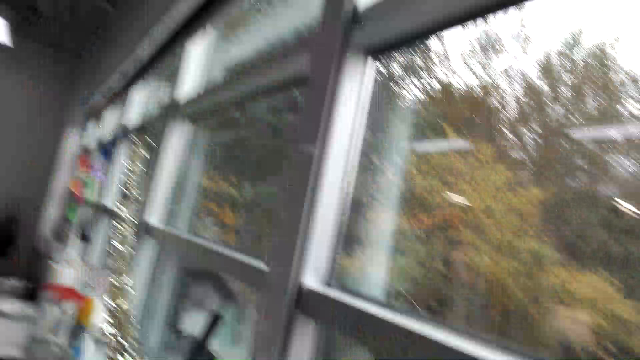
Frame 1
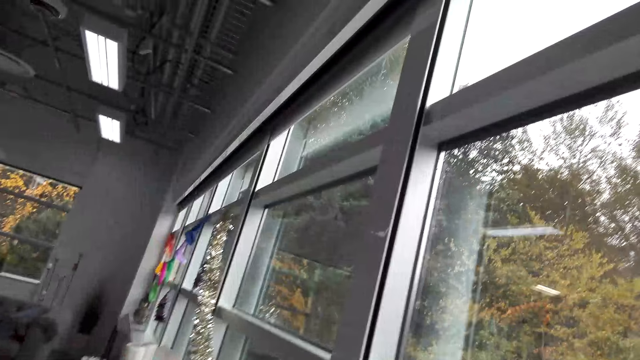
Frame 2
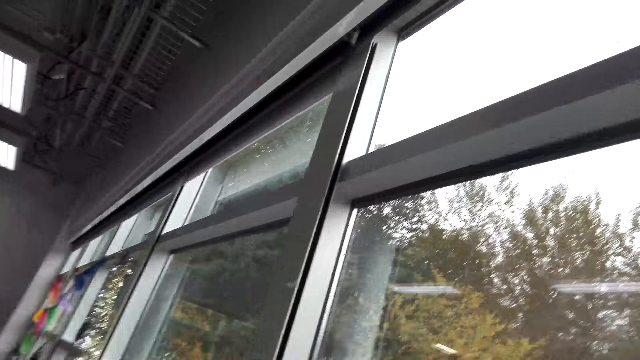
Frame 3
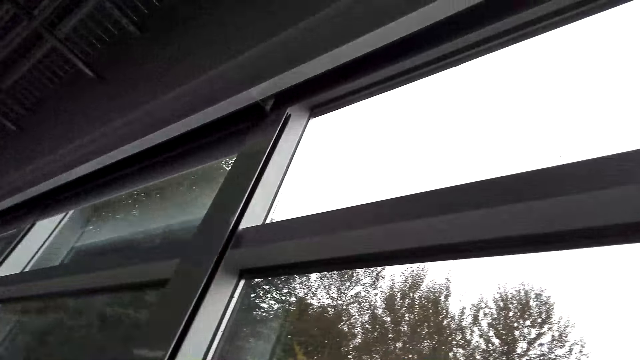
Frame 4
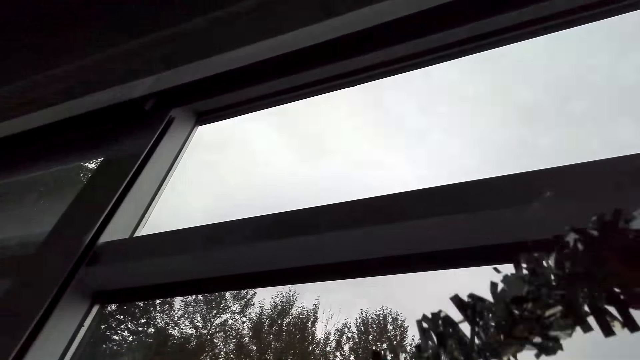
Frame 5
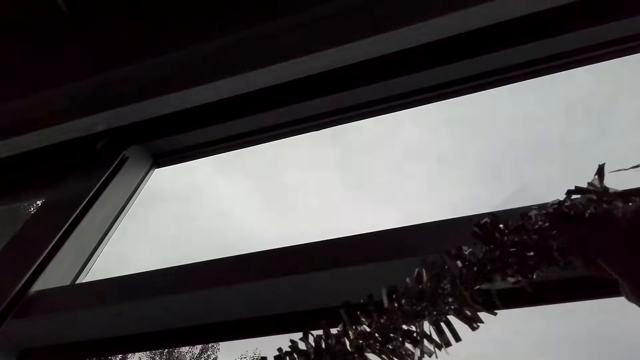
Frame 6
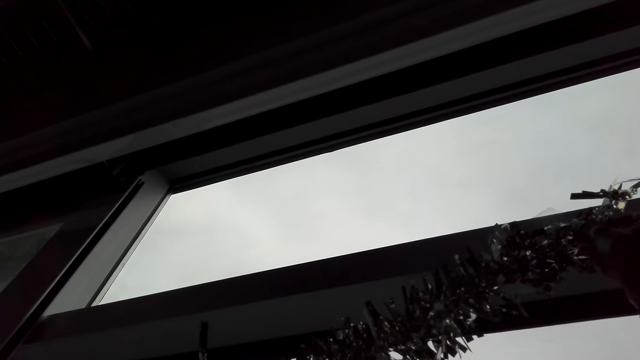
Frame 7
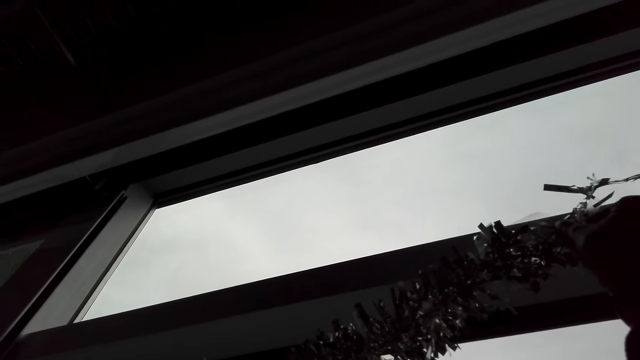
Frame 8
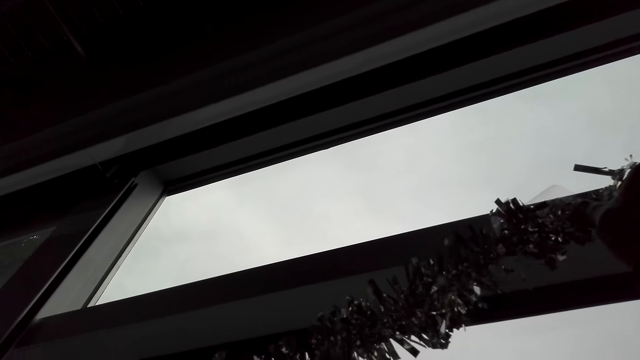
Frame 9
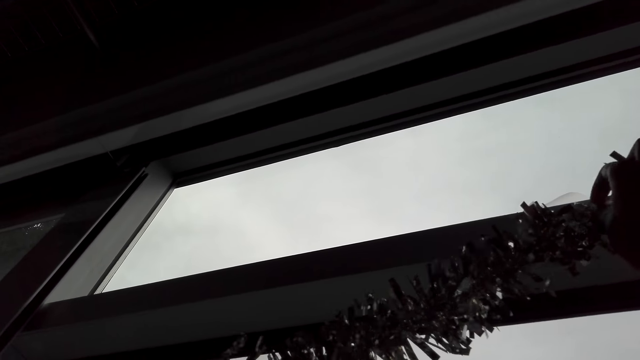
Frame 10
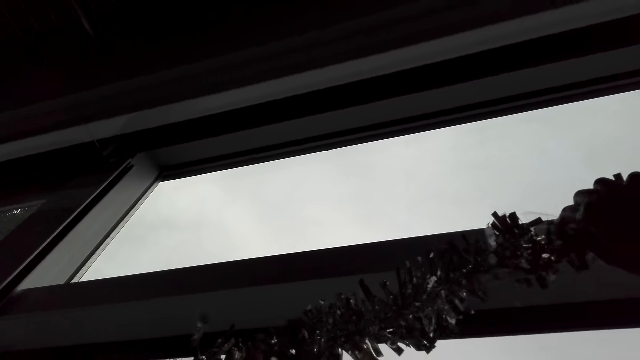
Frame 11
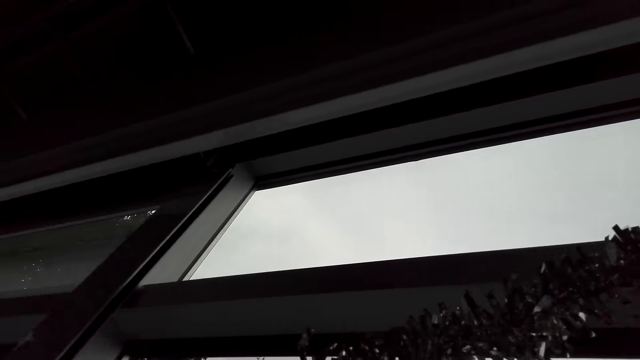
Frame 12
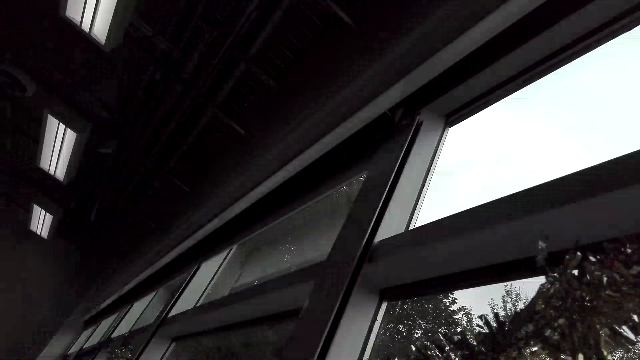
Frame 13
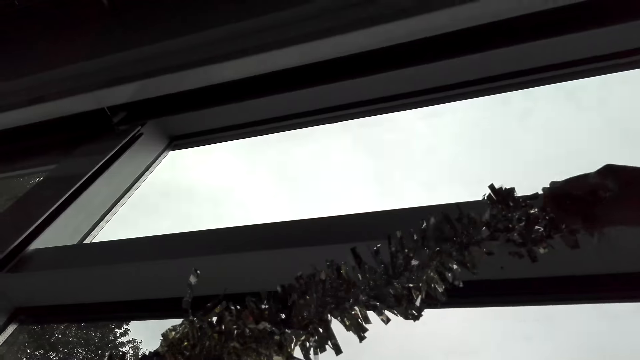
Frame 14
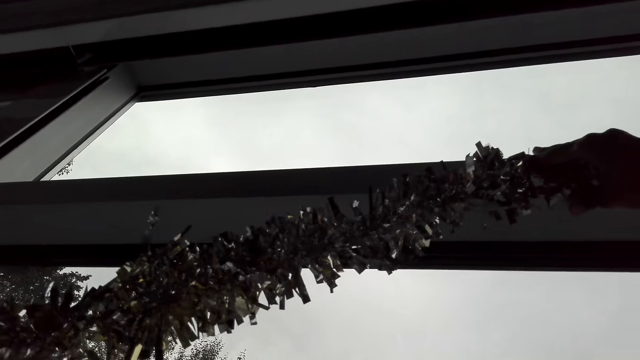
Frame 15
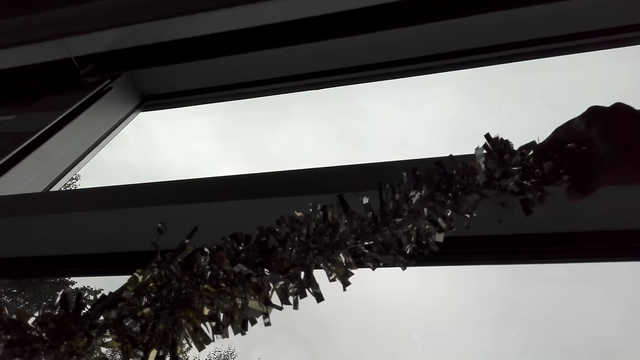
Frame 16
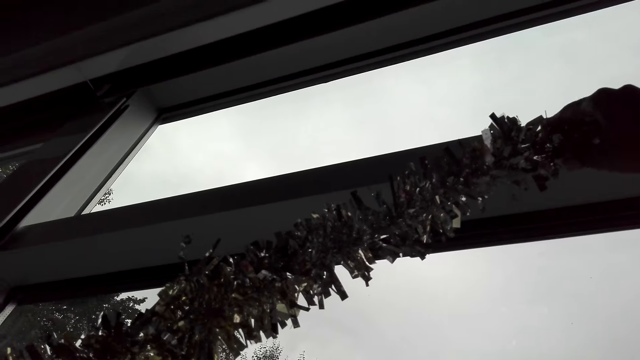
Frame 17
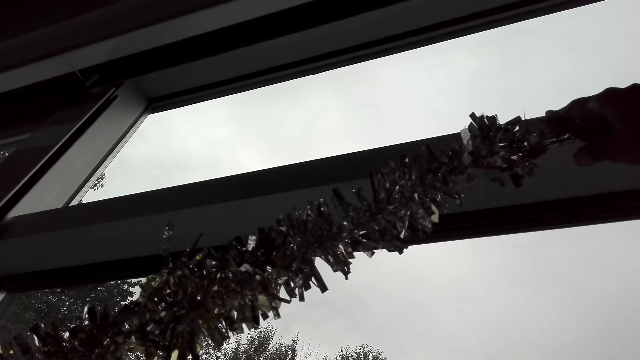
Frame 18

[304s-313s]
The camera wearer hangs the decoration. They adjust the decoration ribbon.

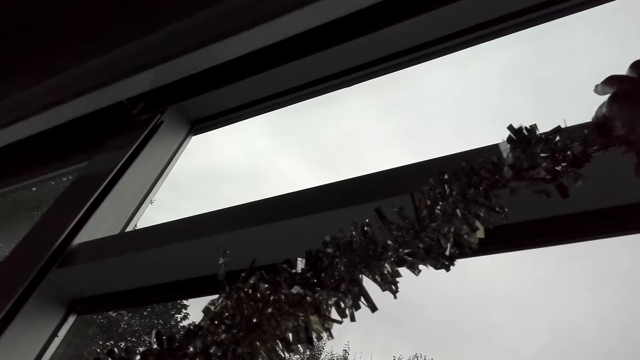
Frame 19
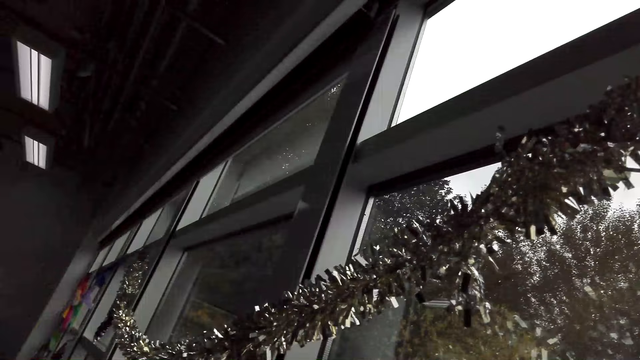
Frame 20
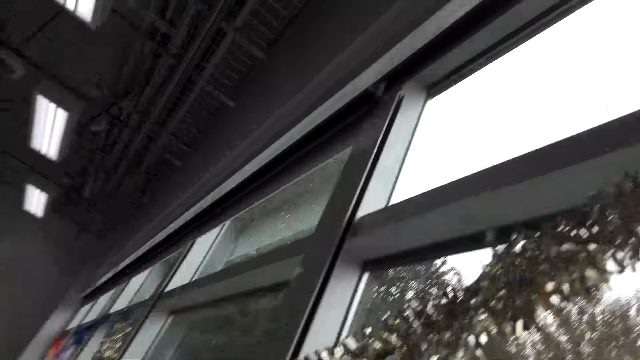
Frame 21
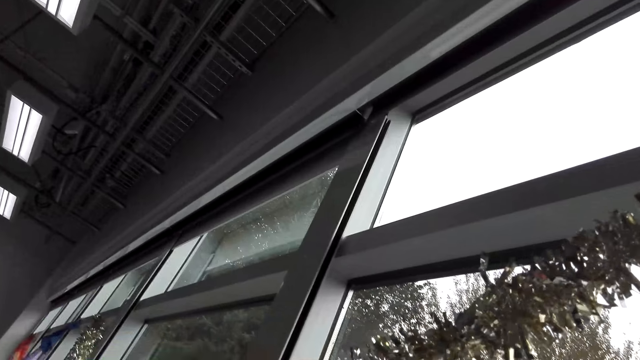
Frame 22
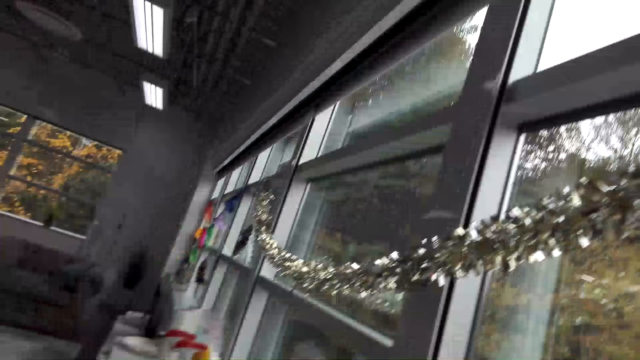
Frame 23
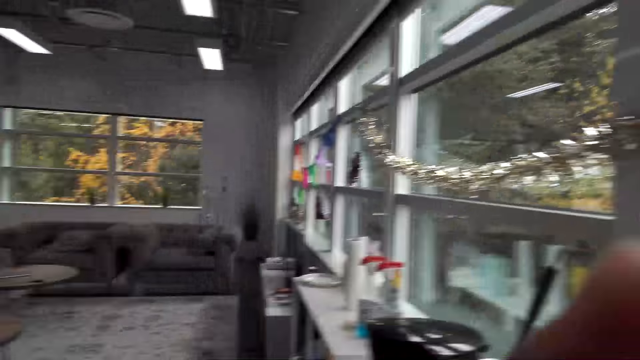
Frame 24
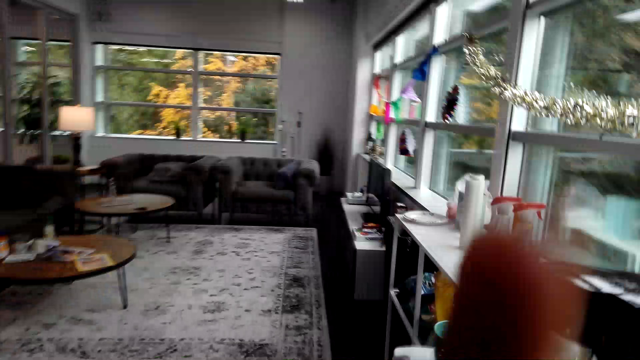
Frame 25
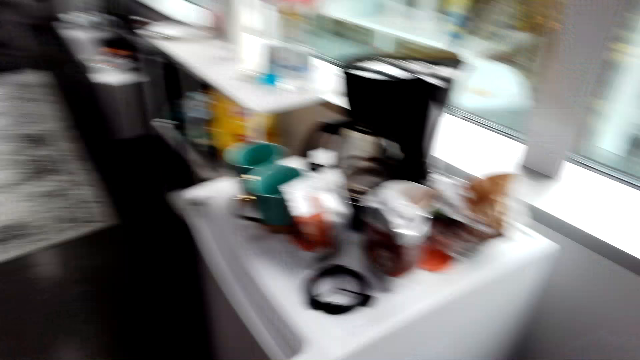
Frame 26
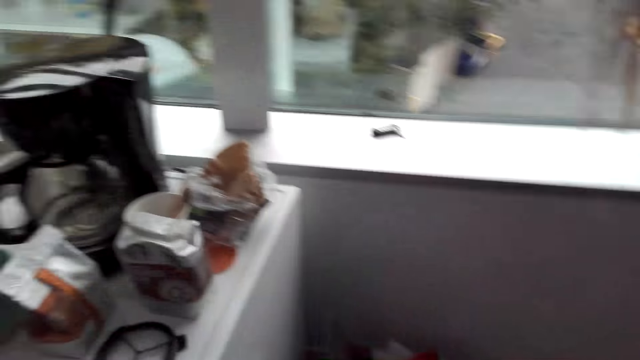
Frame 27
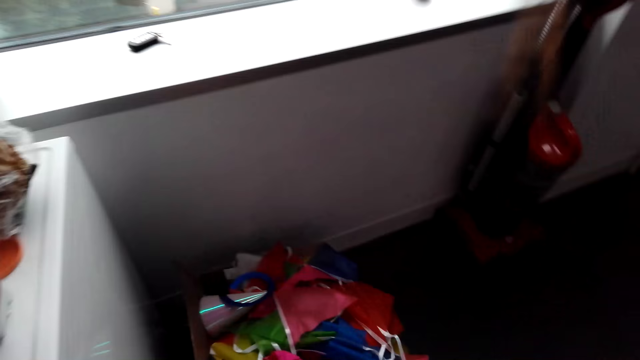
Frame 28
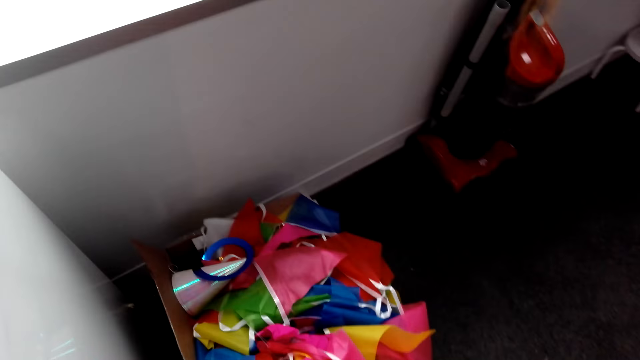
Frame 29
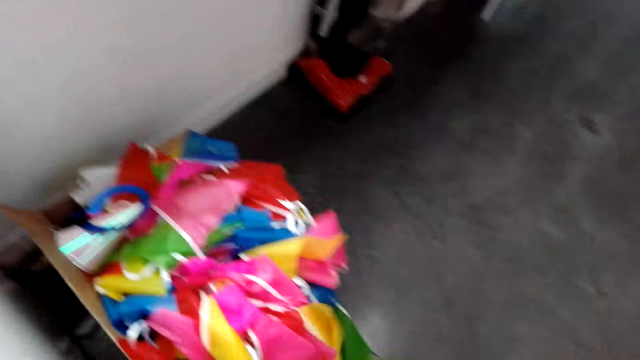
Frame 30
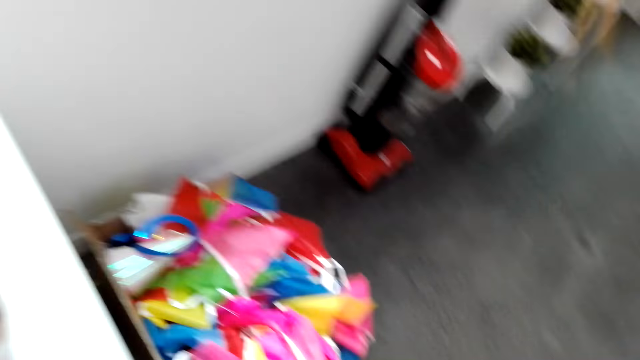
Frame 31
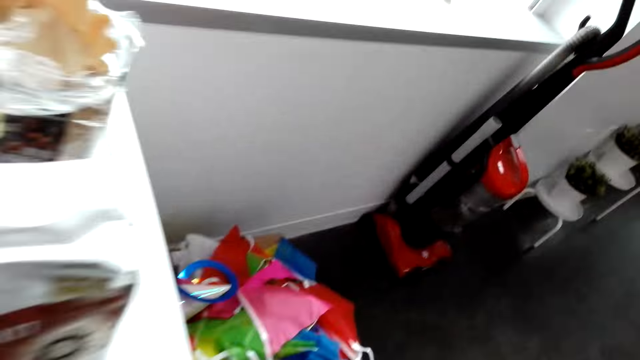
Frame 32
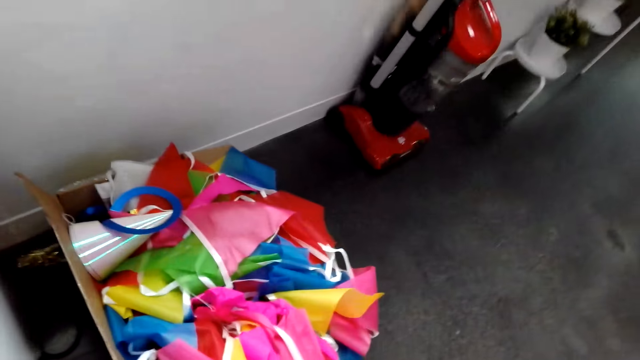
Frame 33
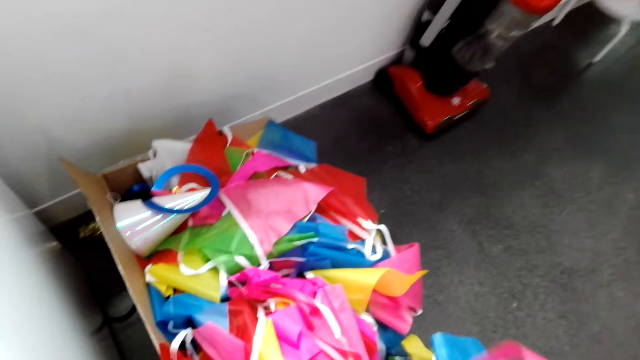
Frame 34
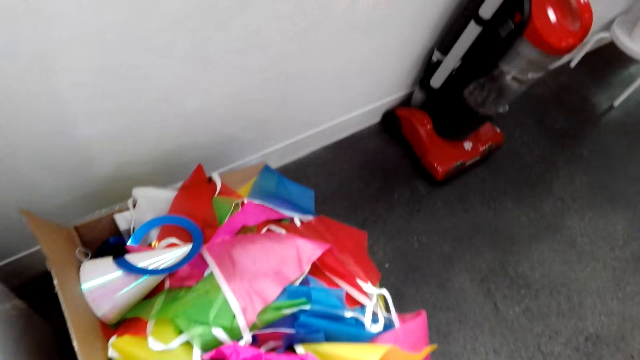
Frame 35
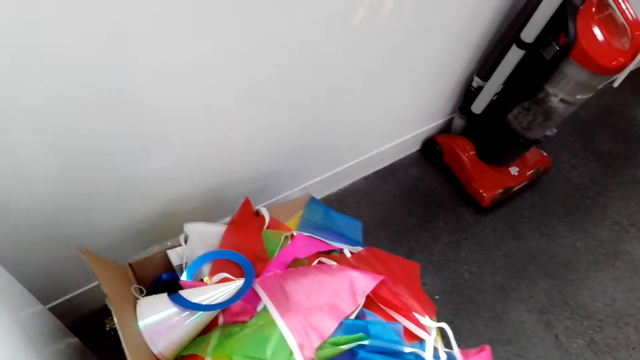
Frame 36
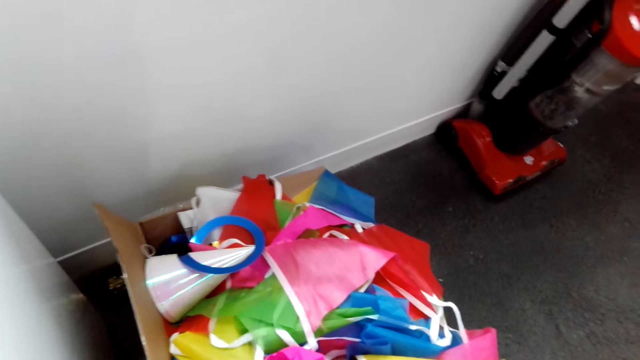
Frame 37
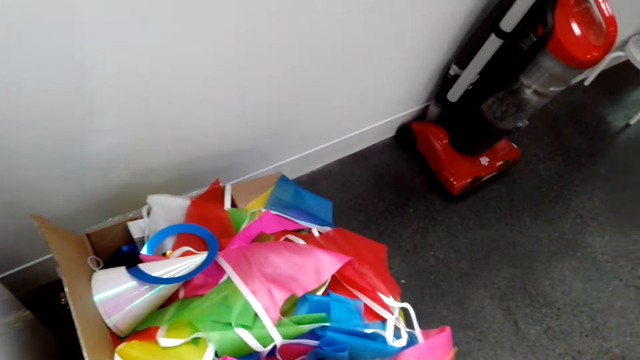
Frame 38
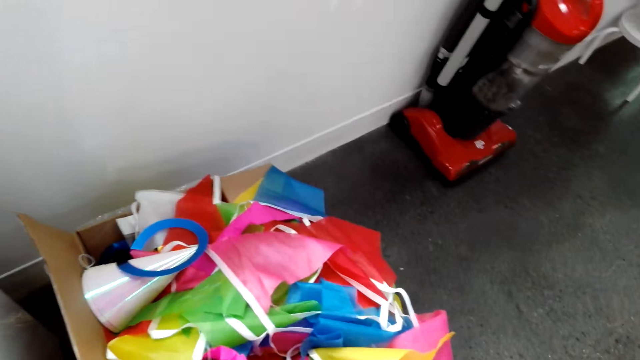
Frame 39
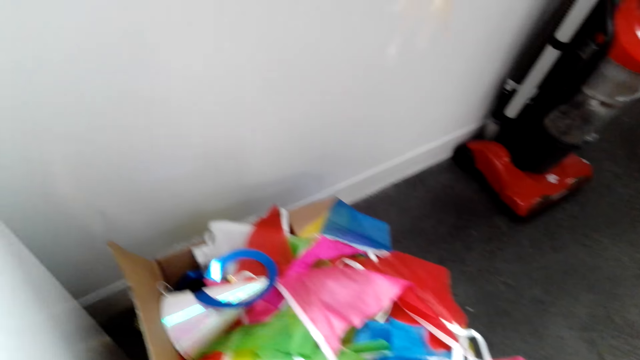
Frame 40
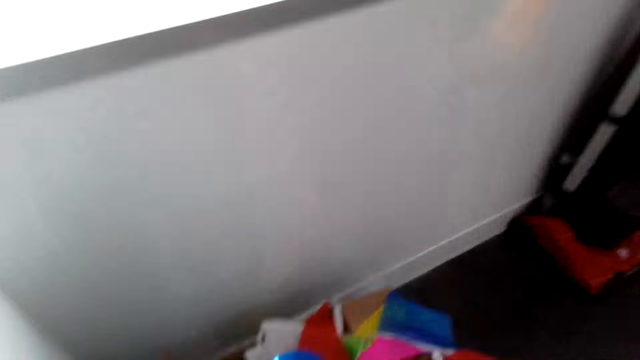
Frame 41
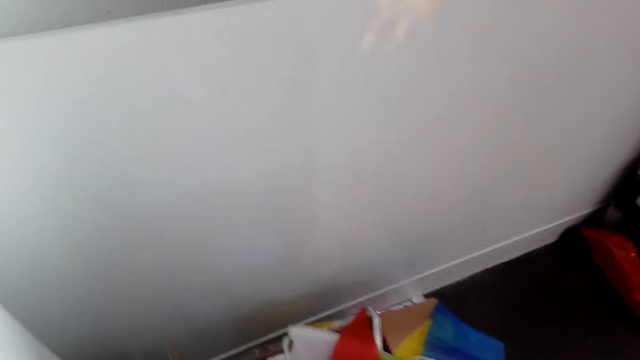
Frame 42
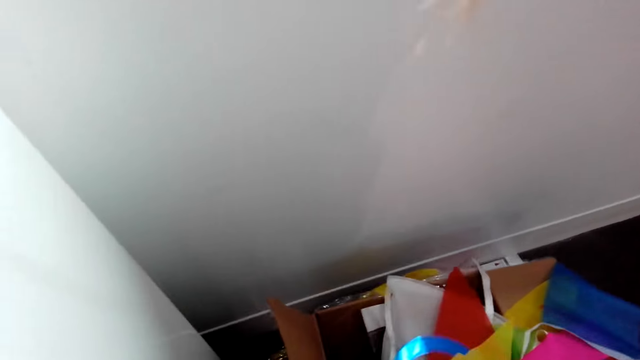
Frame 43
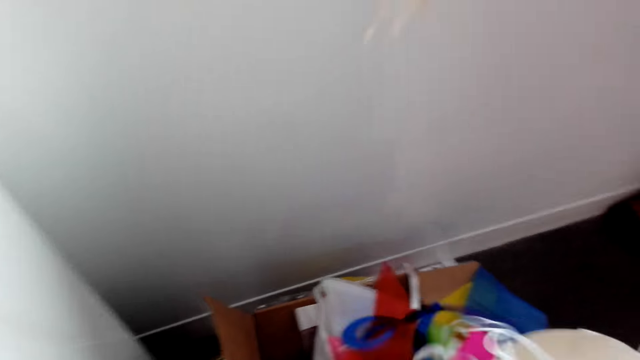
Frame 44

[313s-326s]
The camera wearer raises a finger. They move around. They look through a carton.
